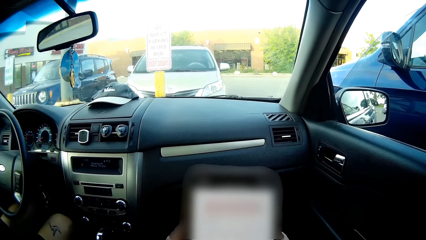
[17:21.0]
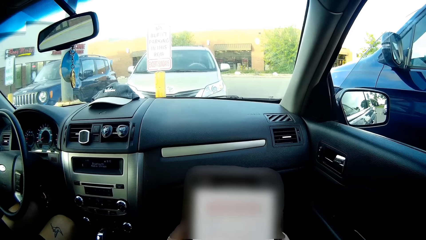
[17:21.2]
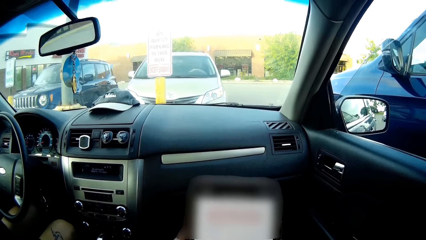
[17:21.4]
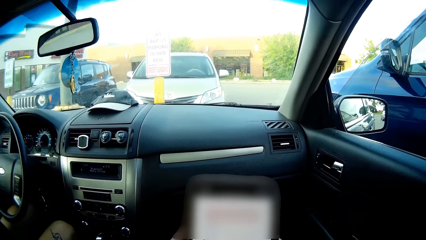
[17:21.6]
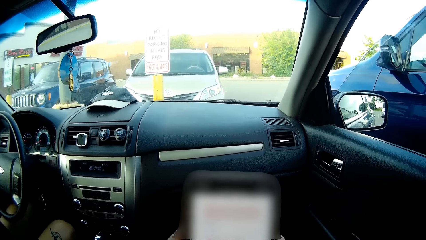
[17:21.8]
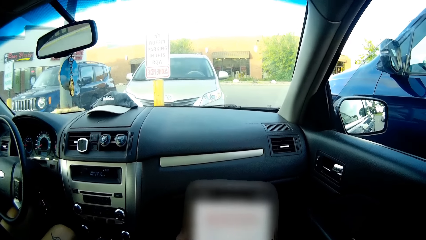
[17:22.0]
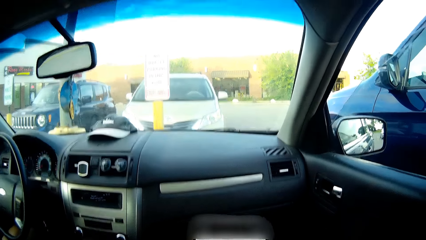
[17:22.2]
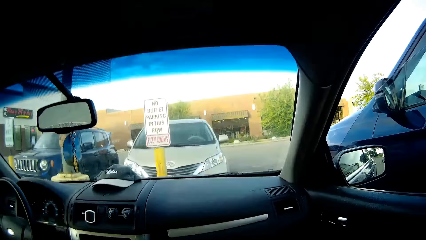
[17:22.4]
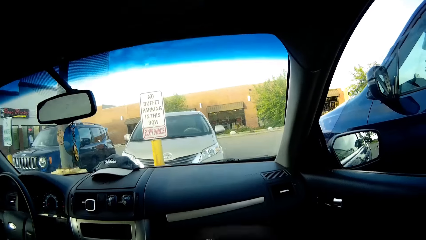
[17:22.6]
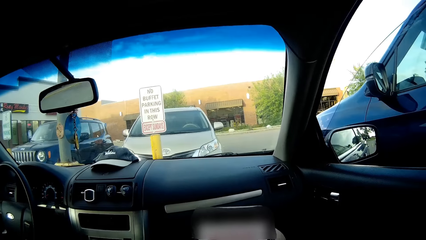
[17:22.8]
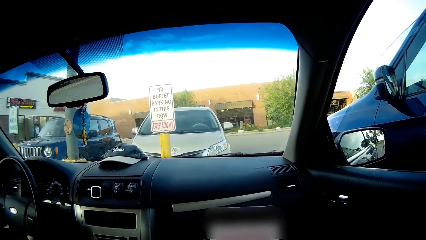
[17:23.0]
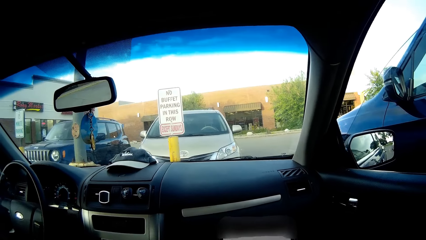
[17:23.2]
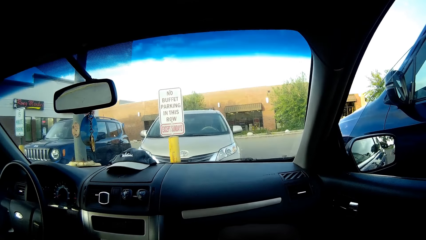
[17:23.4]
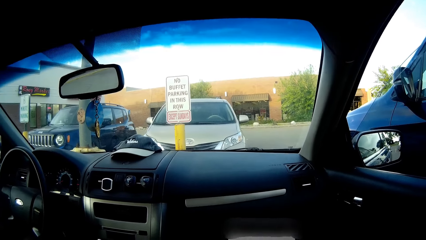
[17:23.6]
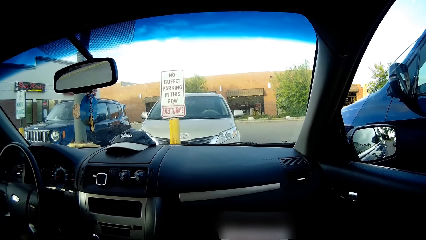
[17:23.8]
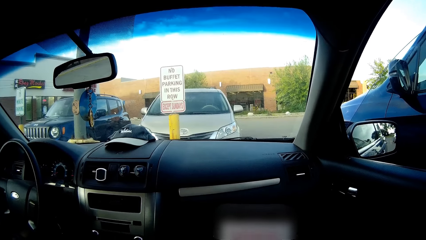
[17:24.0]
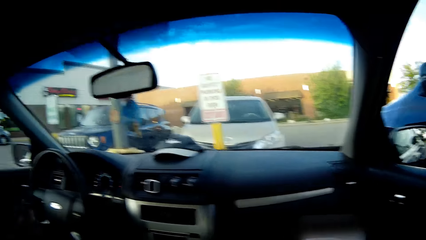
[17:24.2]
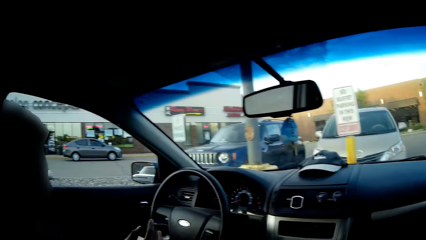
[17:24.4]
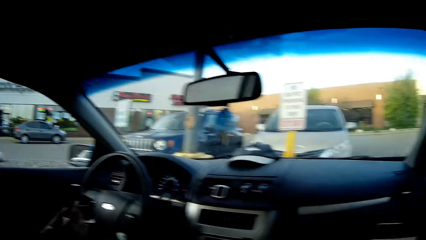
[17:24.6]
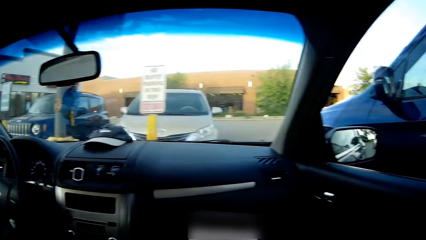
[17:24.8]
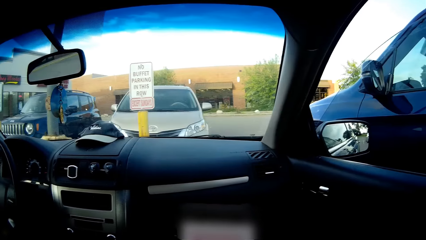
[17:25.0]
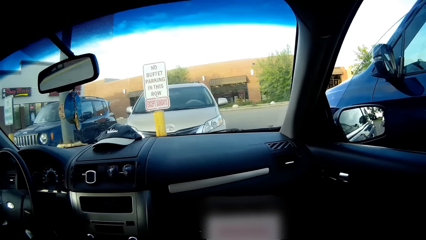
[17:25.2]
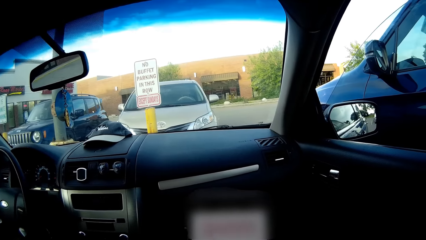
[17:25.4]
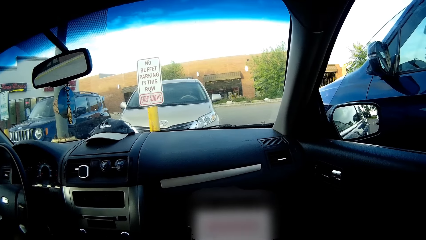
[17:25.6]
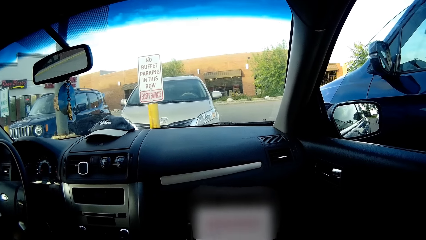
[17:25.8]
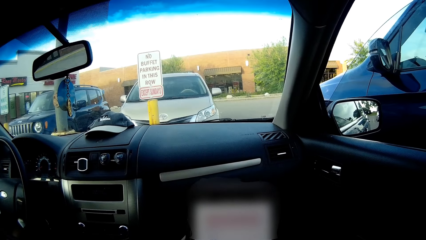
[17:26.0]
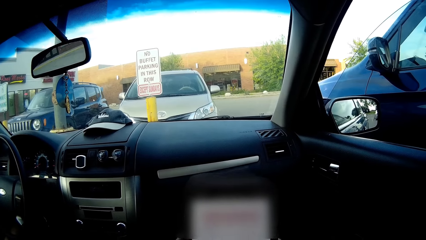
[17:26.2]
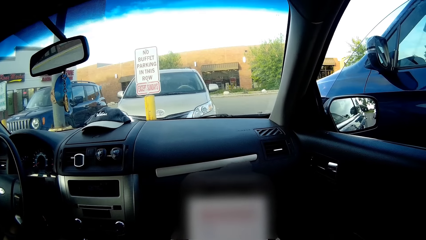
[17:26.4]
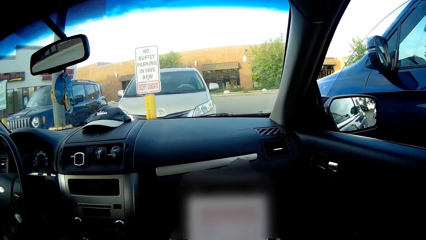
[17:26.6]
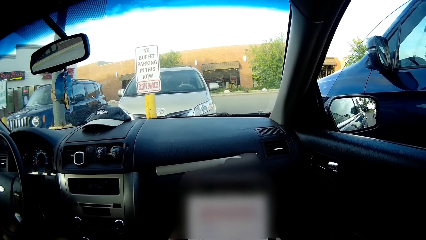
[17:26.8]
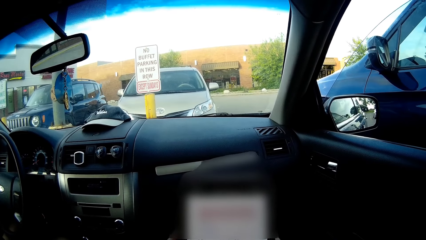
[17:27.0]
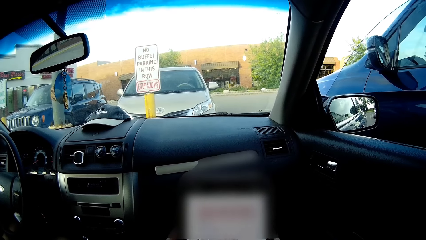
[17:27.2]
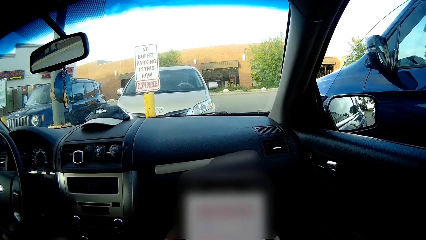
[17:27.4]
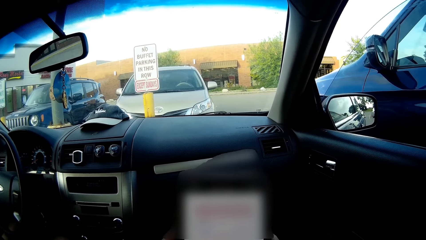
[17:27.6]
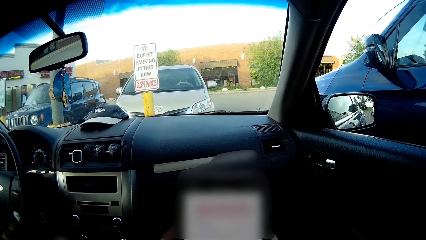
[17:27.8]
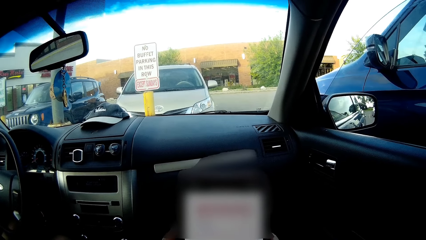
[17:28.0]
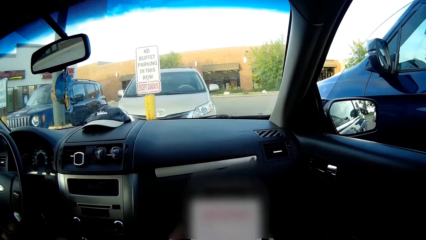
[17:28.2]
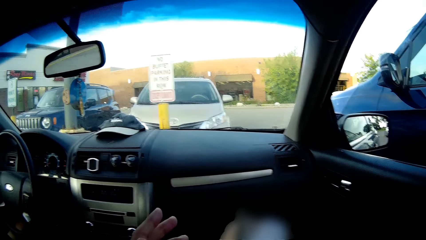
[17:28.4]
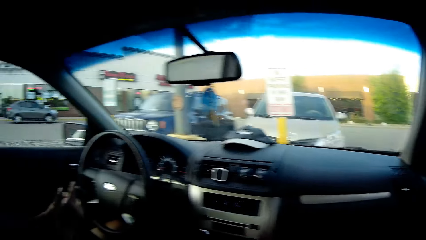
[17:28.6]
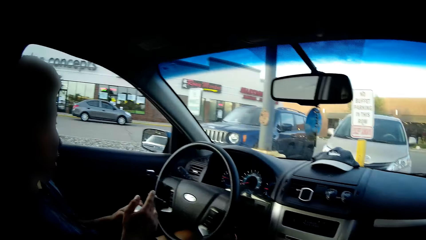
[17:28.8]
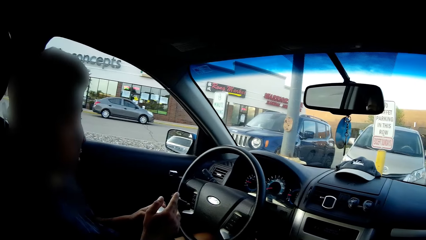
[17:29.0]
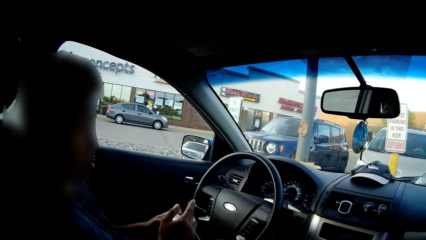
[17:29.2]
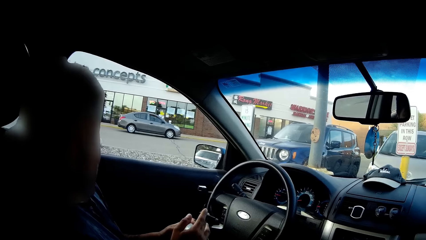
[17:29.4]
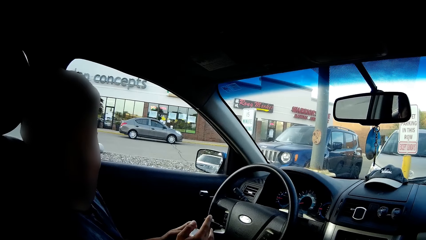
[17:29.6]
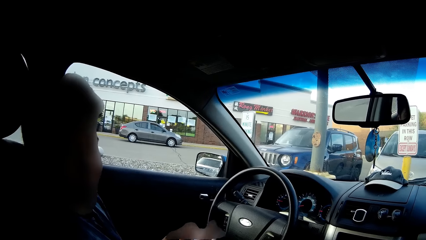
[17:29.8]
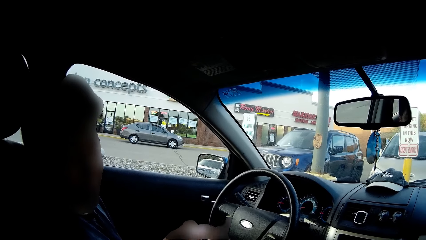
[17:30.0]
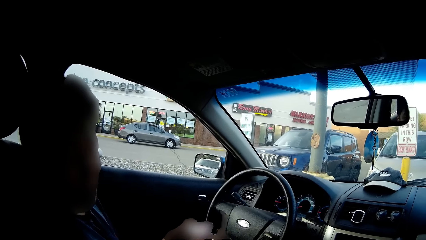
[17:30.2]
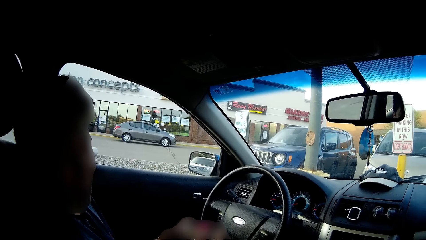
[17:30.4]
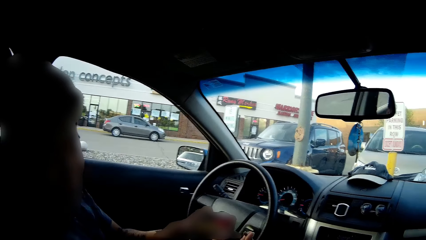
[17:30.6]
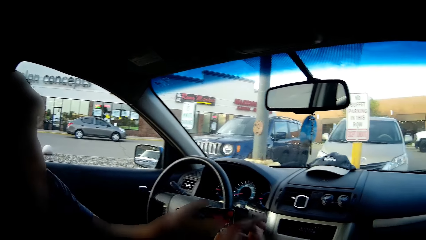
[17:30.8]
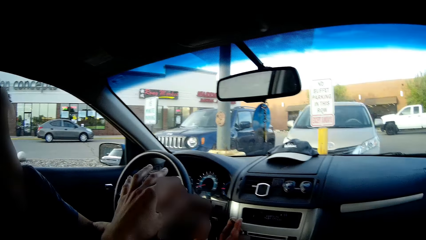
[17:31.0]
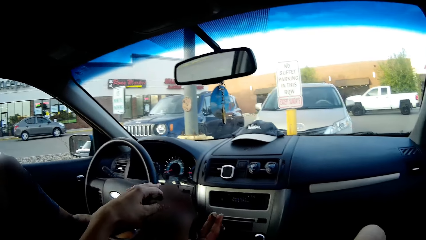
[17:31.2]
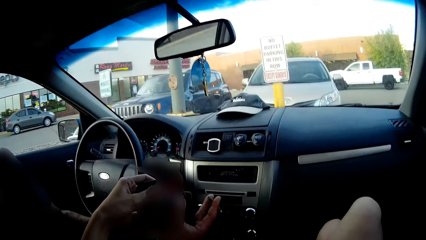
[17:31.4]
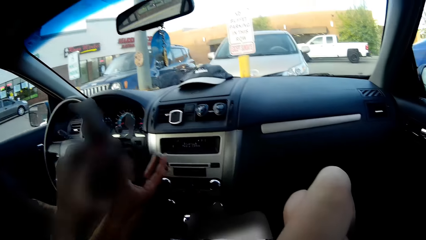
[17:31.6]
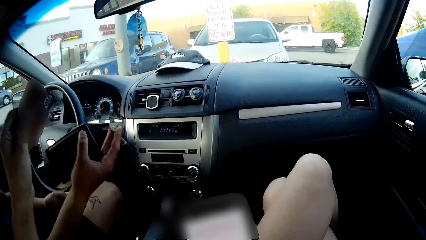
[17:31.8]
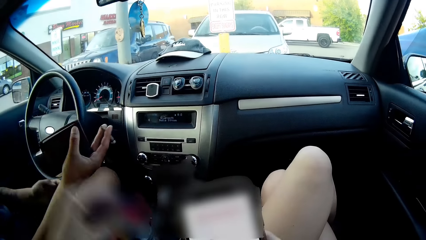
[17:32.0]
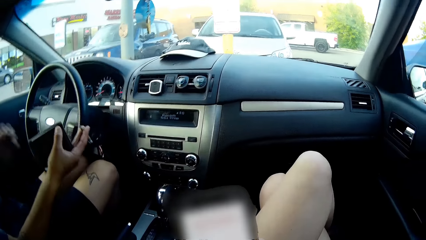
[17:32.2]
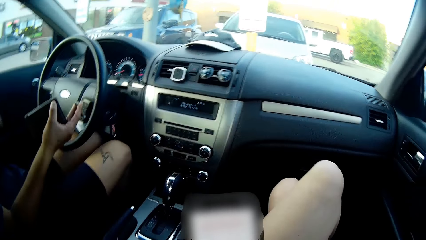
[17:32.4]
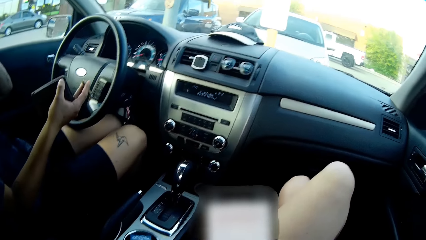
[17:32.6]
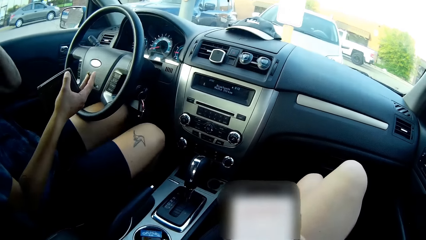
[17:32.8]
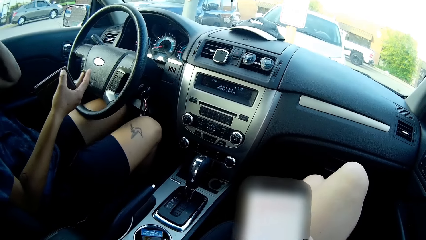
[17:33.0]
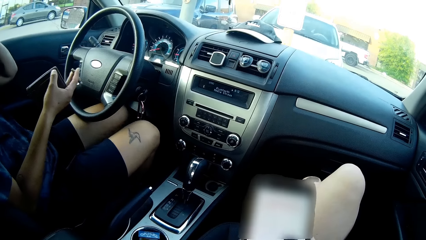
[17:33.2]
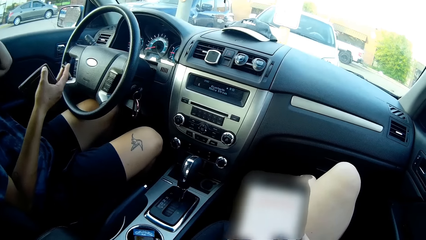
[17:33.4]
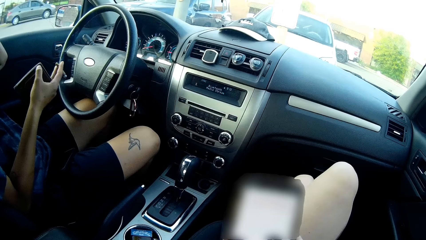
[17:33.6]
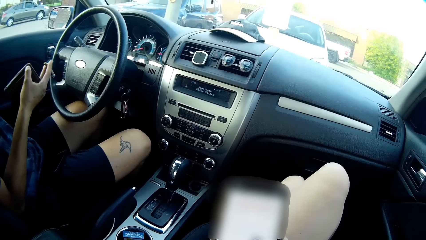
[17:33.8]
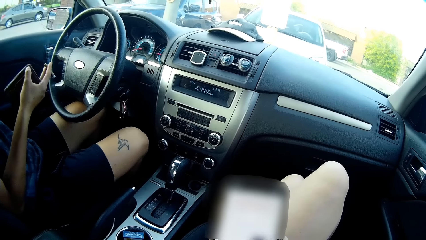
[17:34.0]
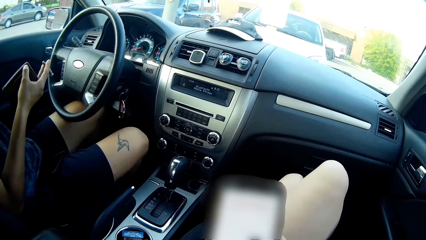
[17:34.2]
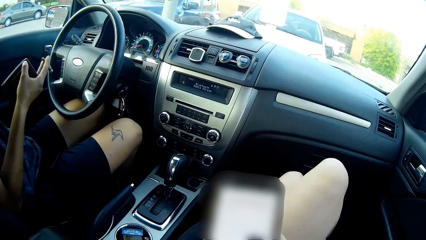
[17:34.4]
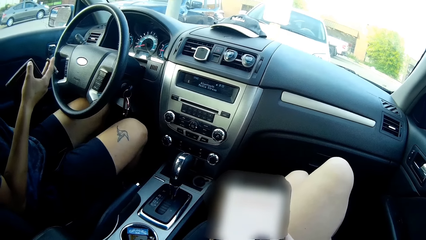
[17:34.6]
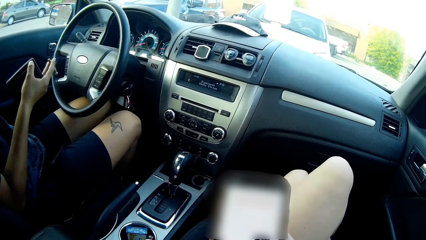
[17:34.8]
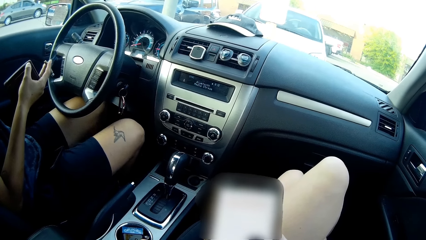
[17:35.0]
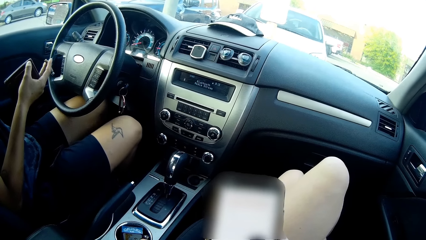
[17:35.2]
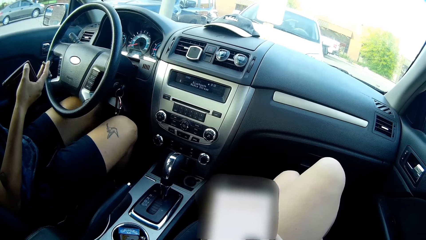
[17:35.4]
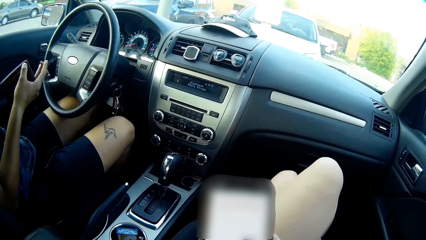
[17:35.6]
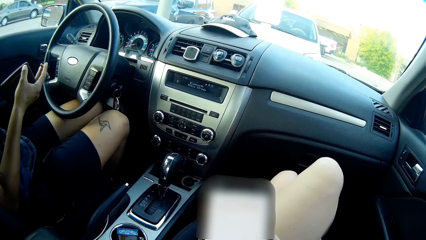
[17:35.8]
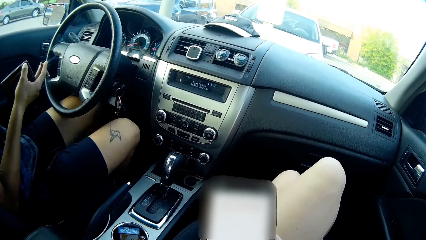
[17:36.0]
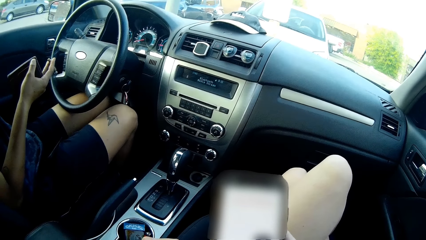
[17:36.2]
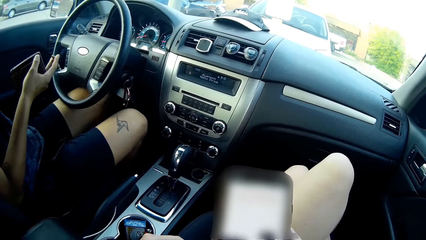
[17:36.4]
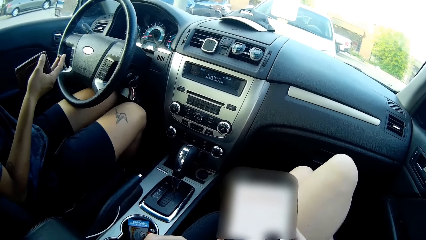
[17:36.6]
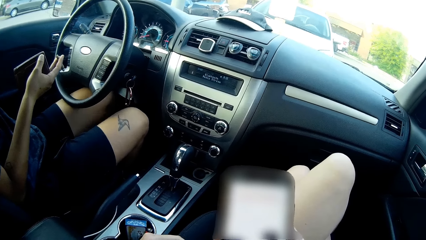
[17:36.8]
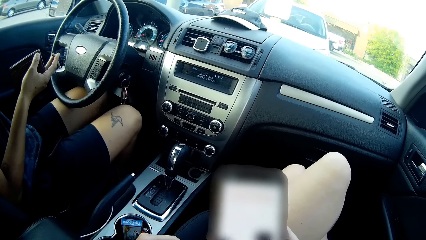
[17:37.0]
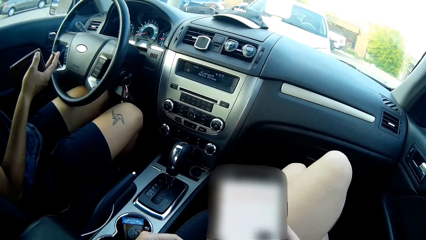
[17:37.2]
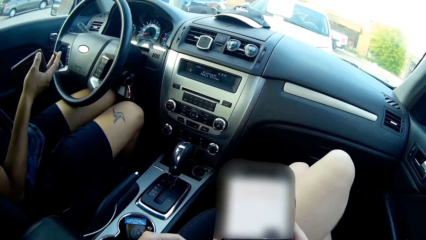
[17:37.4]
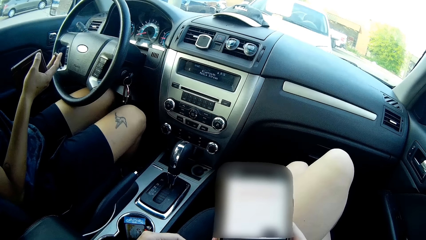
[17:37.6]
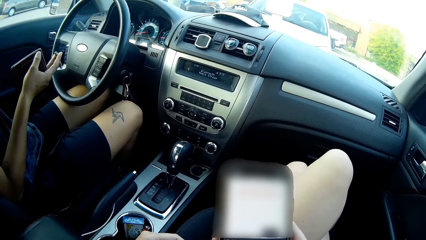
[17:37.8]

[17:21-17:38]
The camera wearer interacts with a man. They operate a mobile phone. They interact with the man. They hand the man a wallet. The man shakes his legs.
